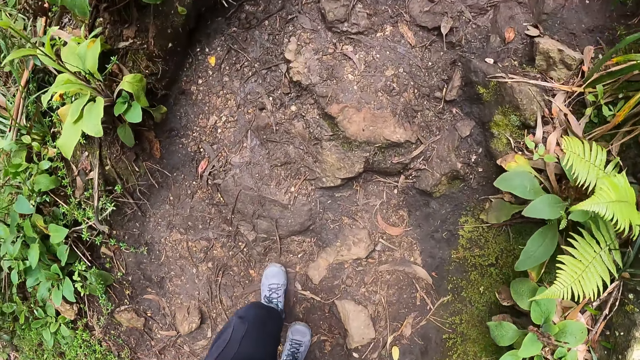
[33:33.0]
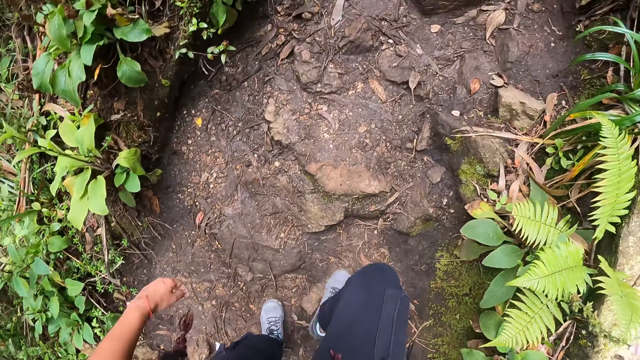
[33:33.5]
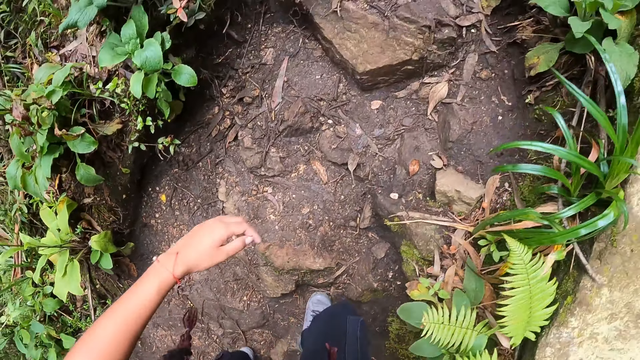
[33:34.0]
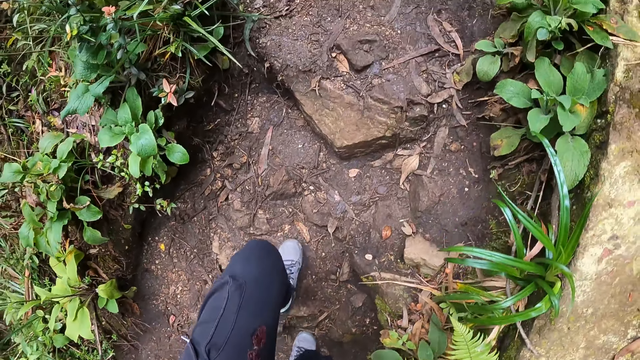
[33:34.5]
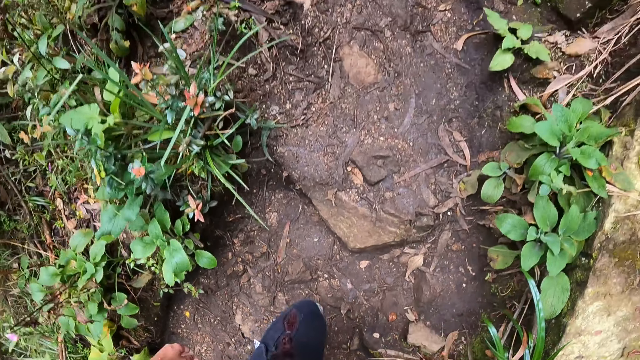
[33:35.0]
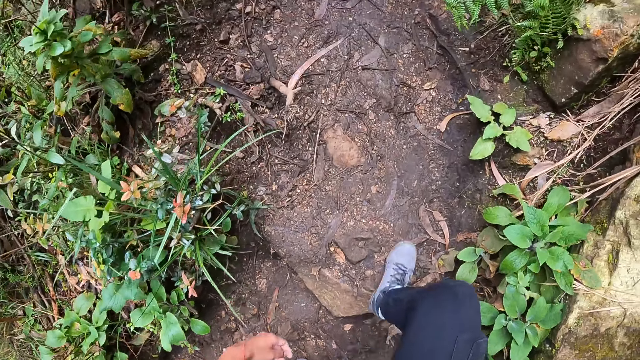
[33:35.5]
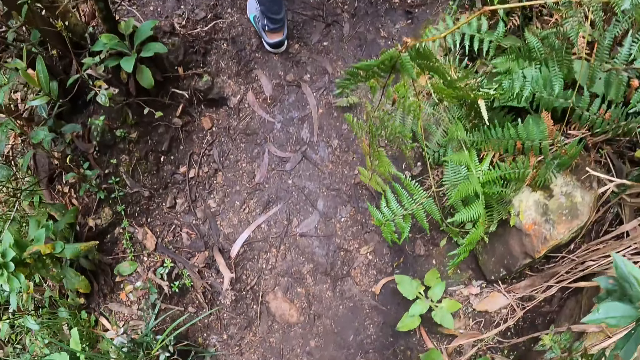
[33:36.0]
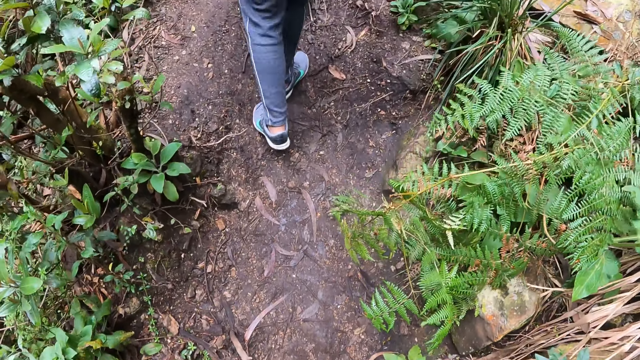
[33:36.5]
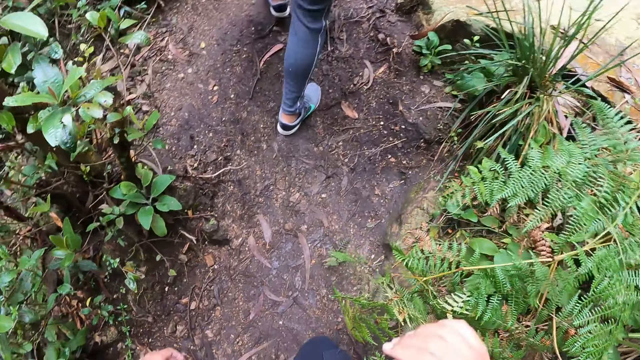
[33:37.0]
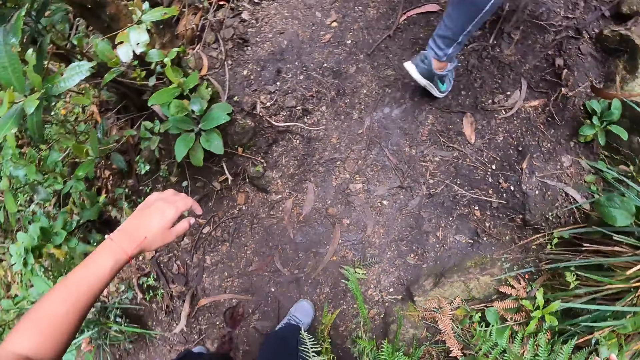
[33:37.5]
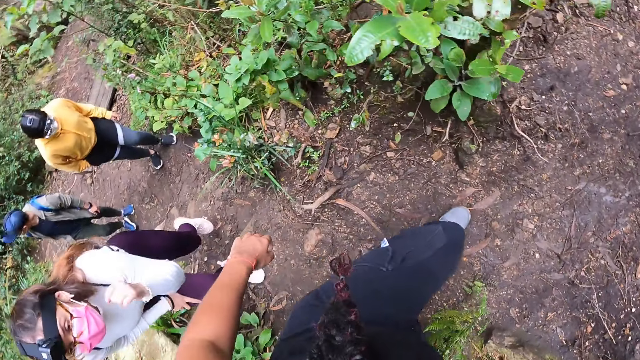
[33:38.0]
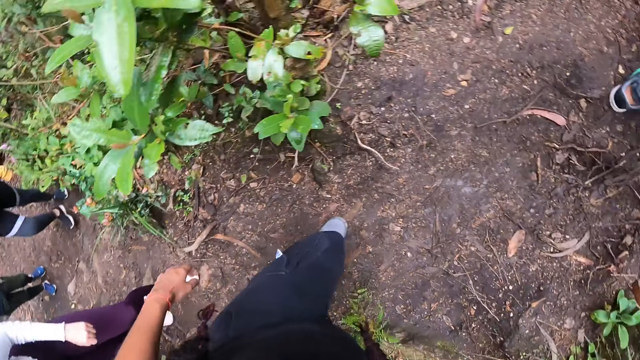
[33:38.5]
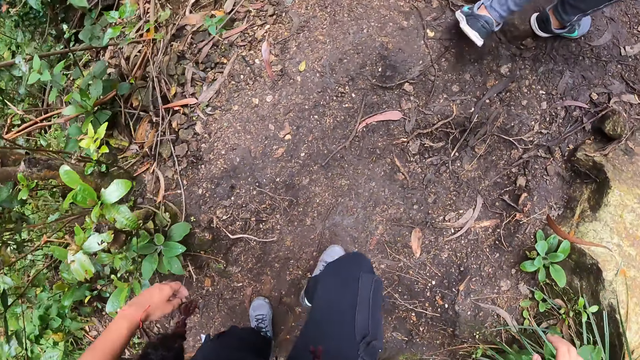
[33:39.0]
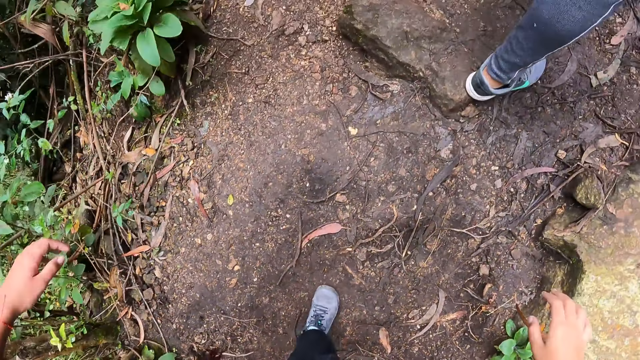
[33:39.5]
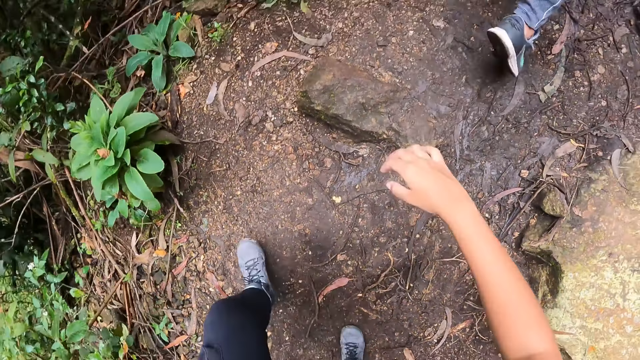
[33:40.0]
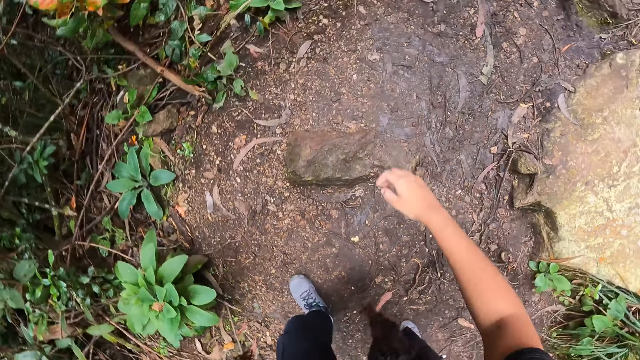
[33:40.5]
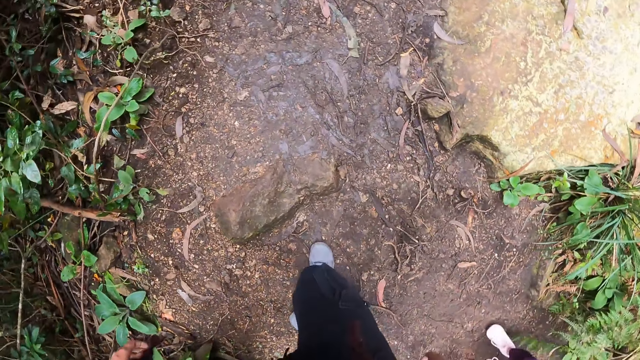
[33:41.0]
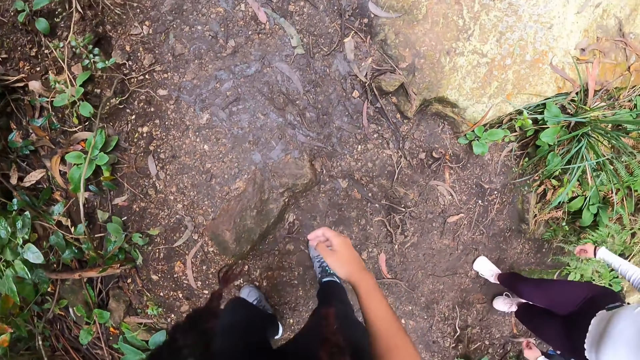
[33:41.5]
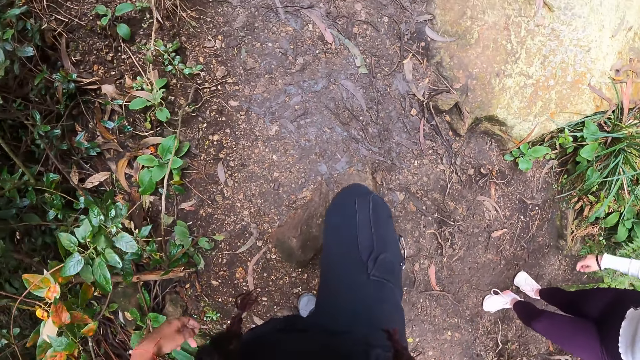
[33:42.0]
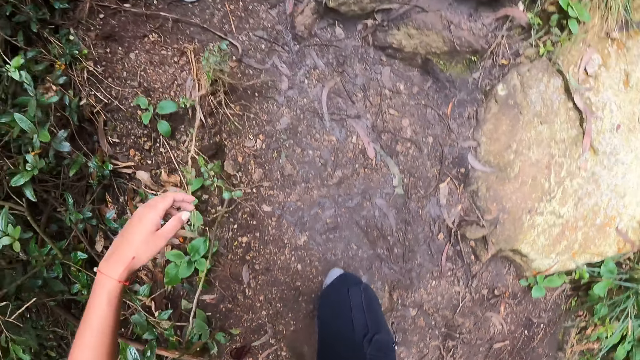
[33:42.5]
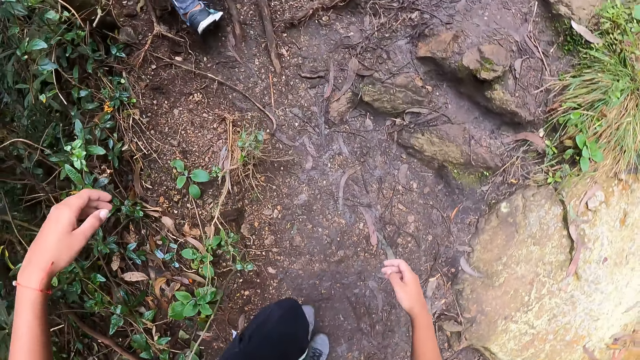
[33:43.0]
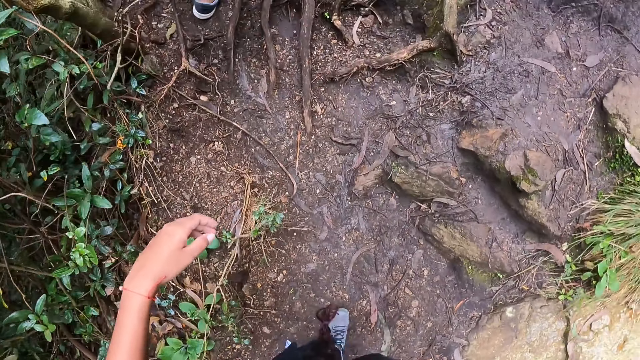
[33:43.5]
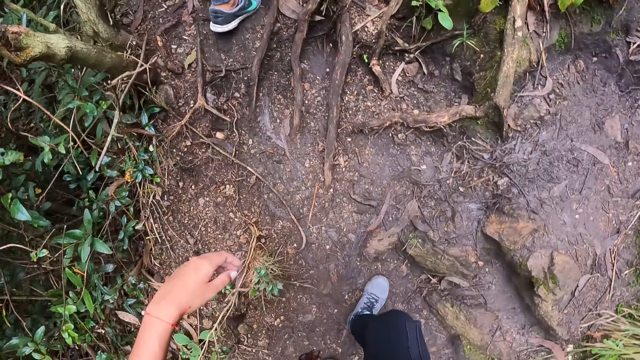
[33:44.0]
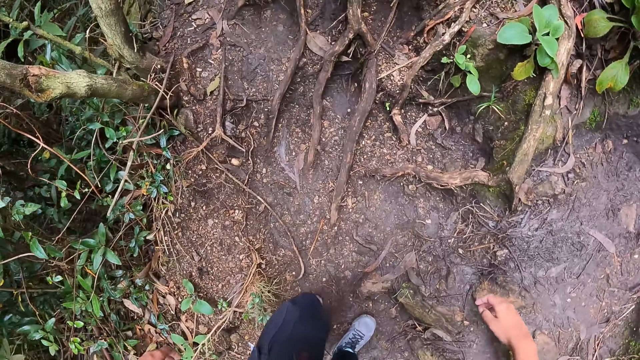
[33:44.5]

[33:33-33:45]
The camera wearer turns. They turn back.

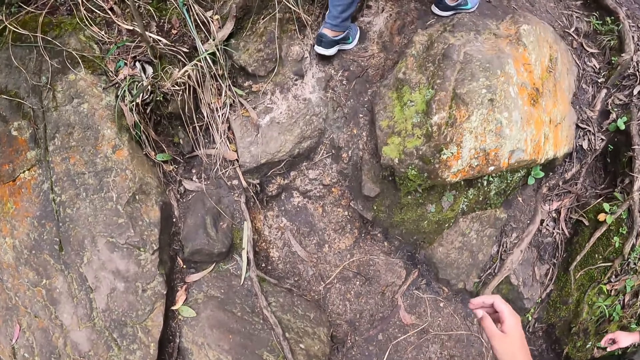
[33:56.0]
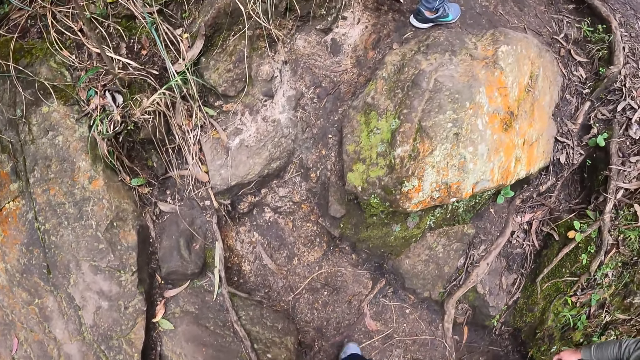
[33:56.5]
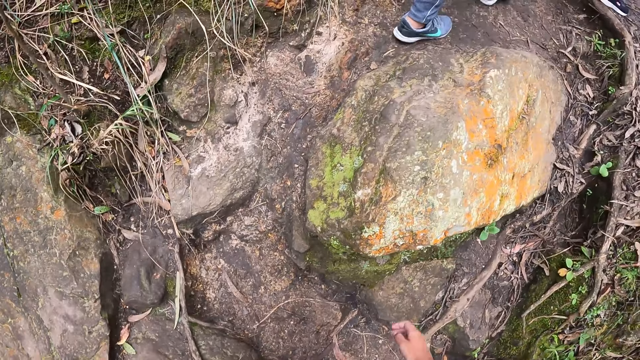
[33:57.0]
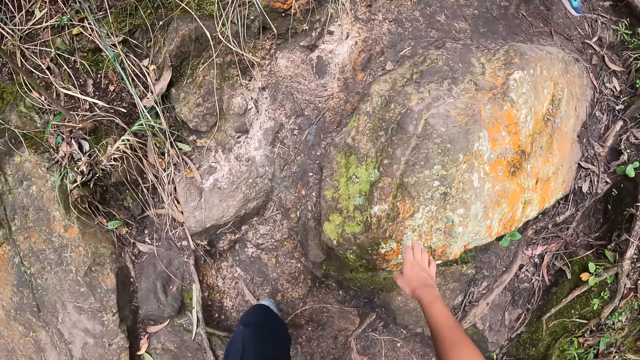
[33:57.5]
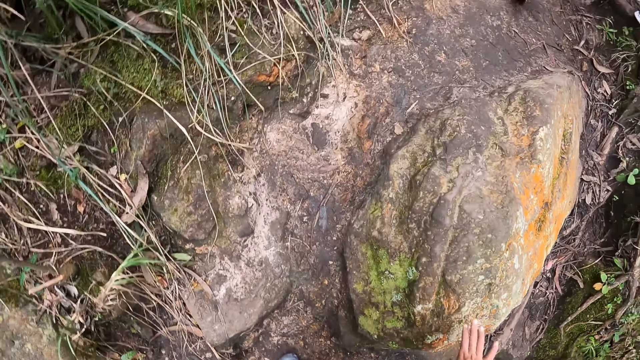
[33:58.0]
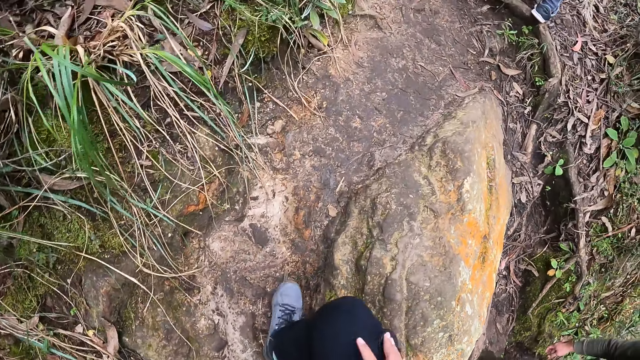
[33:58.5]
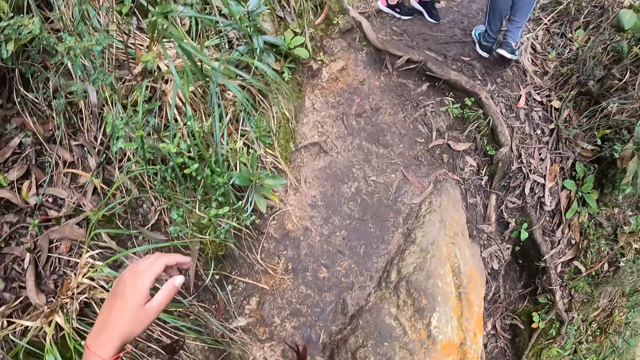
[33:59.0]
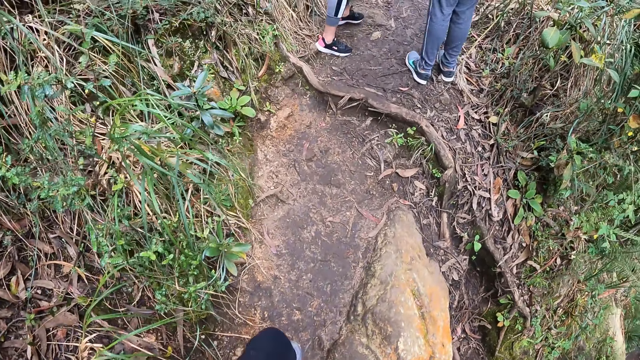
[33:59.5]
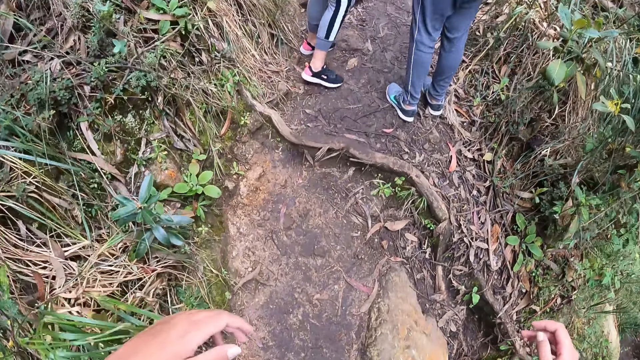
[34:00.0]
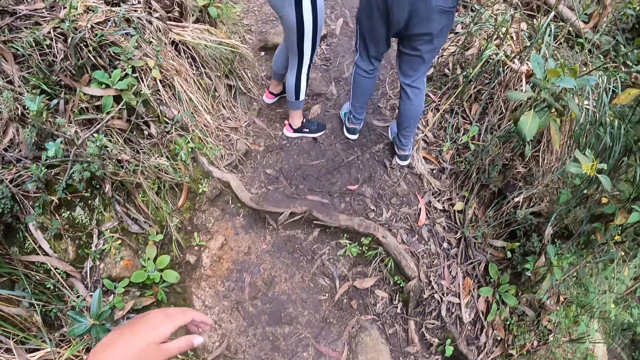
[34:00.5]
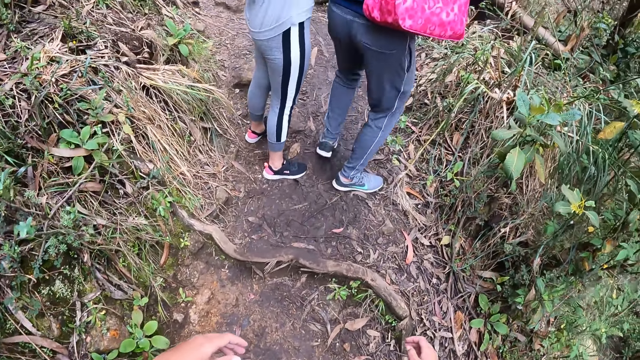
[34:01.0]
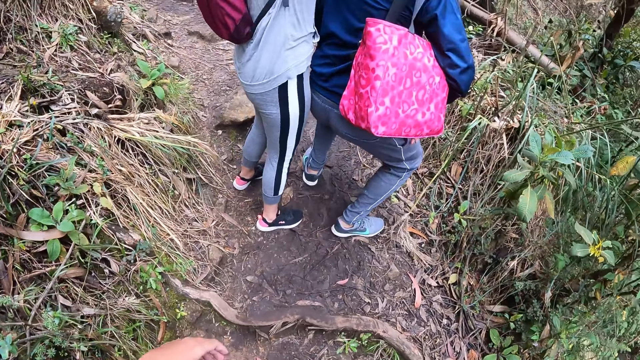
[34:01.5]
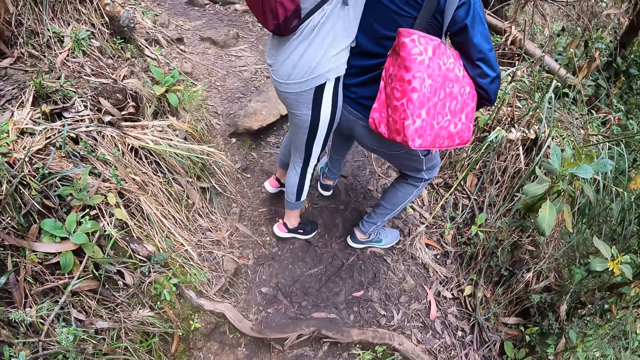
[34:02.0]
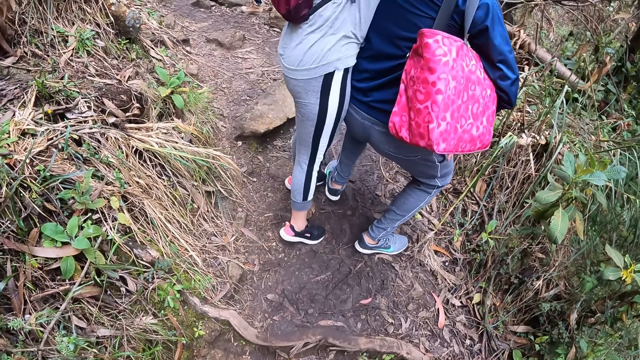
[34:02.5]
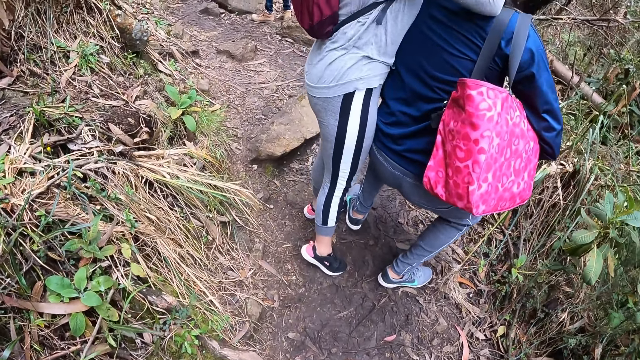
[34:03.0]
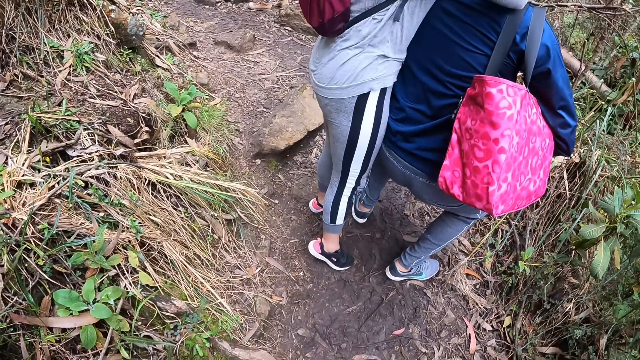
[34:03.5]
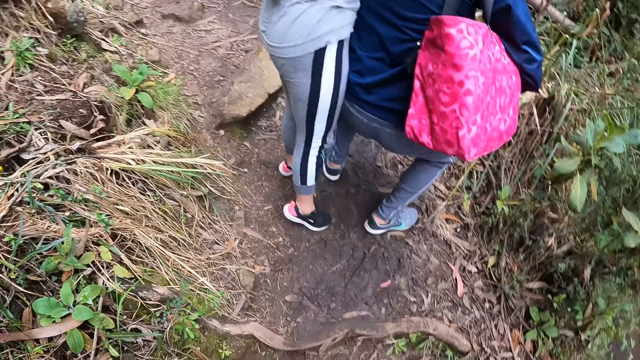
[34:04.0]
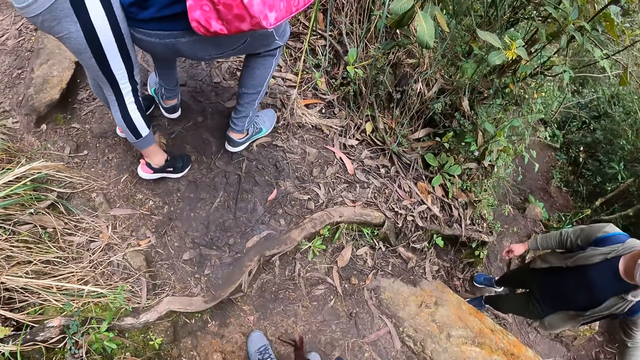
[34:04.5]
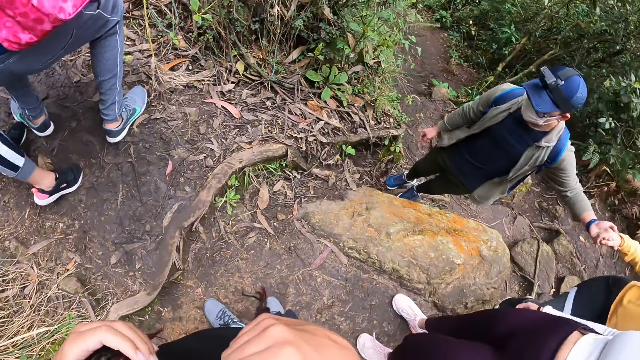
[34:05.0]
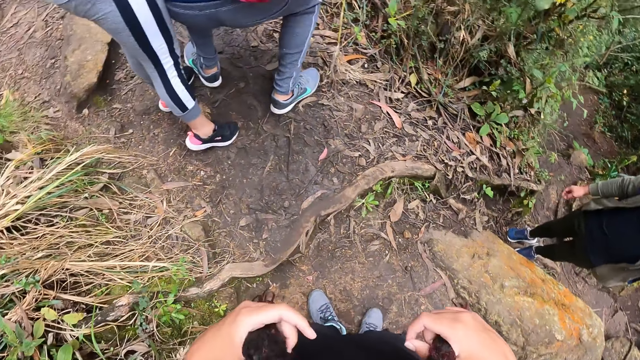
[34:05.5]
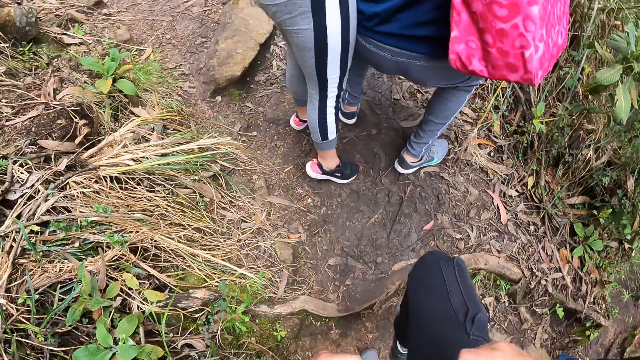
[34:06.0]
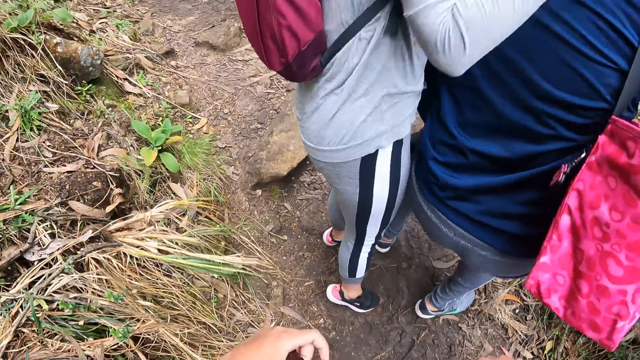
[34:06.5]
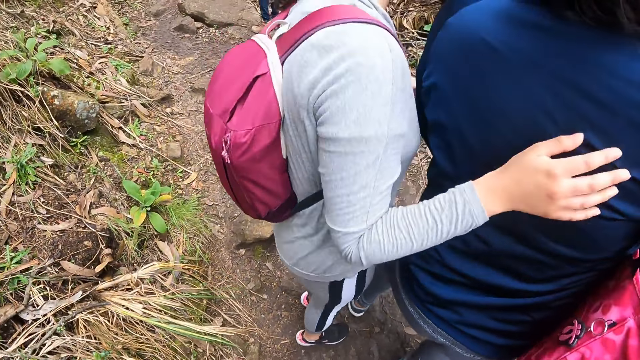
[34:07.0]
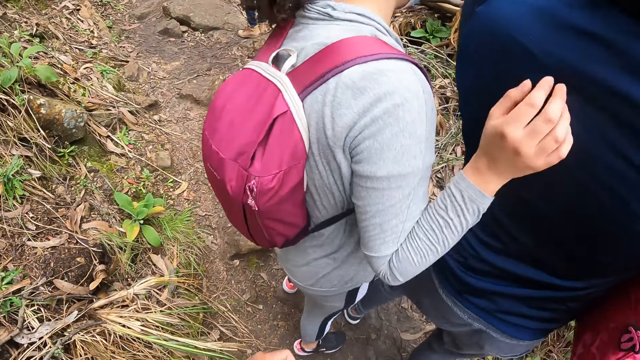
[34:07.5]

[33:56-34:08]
The camera wearer touches a rock with her right hand. A man squats. A woman rests on the man. The camera wearer holds her hair with both hands. Another man holds the right hand of another woman with his left hand. The camera wearer turns. She turns back and walks forward. The first woman places her right hand on the back of the first man.
